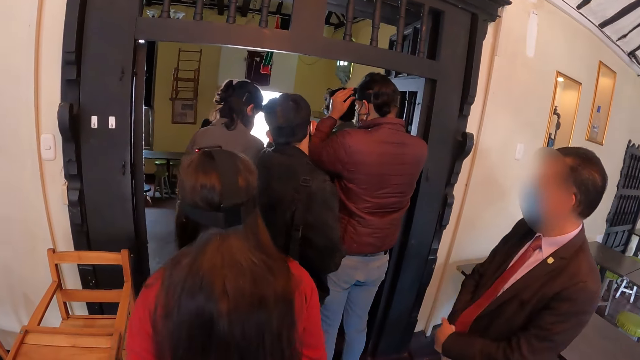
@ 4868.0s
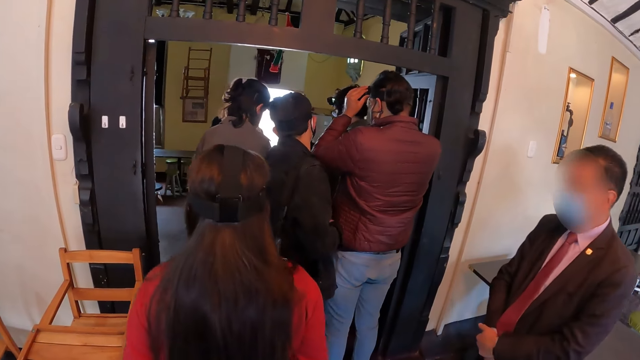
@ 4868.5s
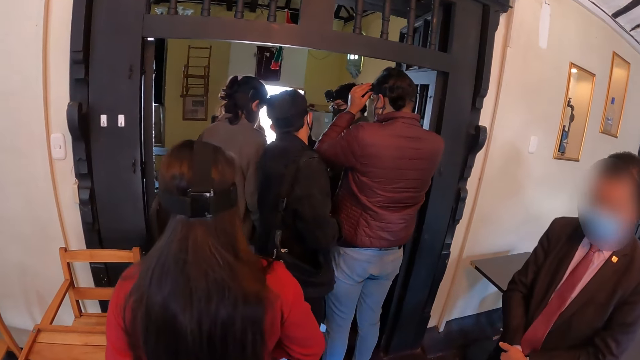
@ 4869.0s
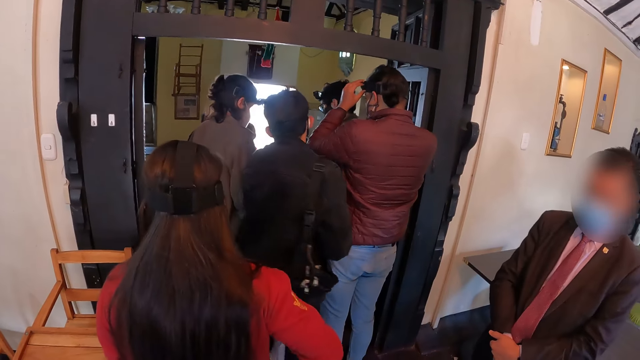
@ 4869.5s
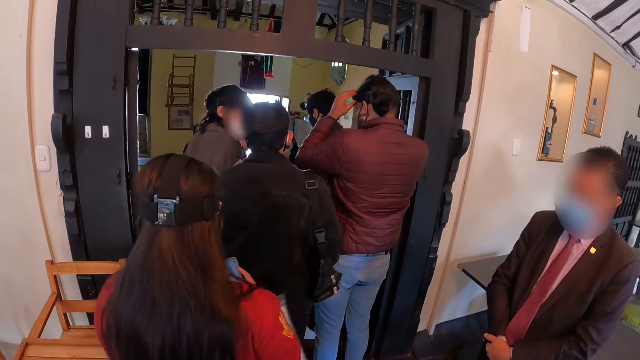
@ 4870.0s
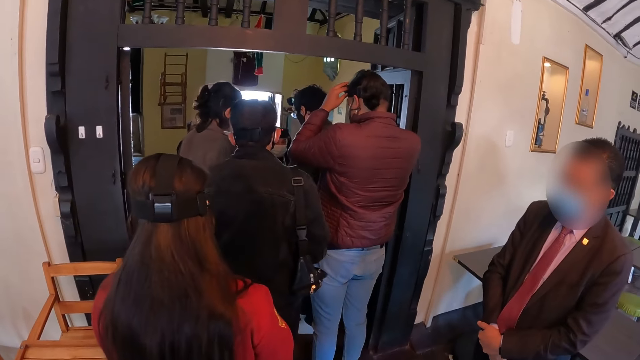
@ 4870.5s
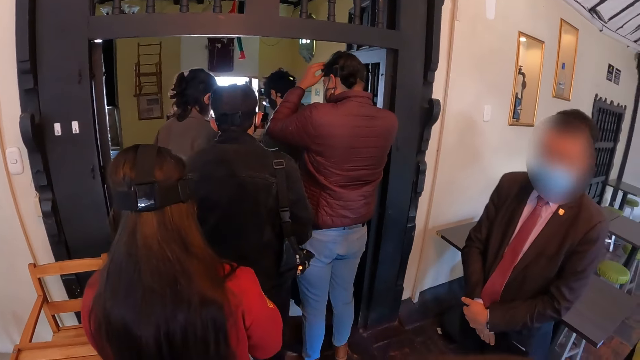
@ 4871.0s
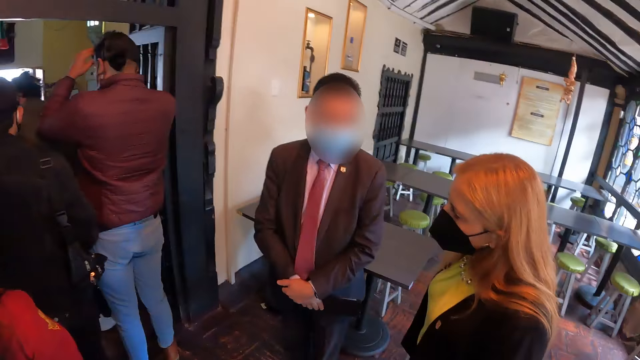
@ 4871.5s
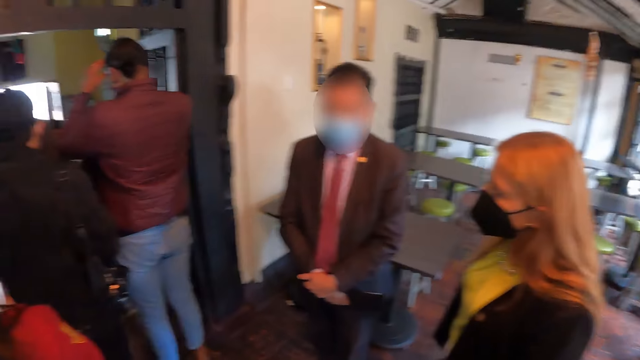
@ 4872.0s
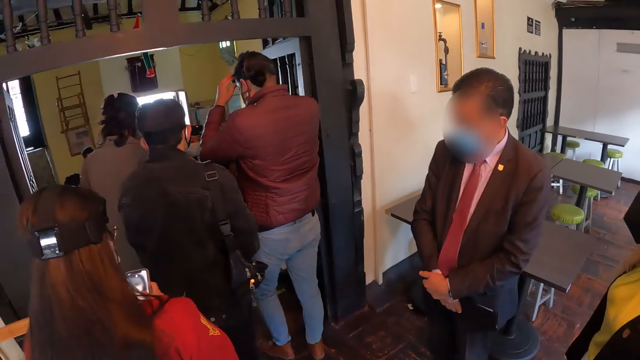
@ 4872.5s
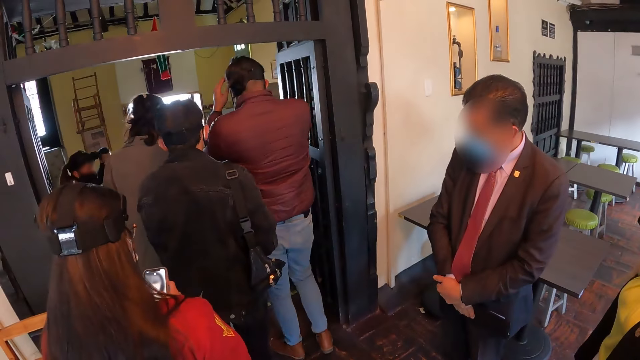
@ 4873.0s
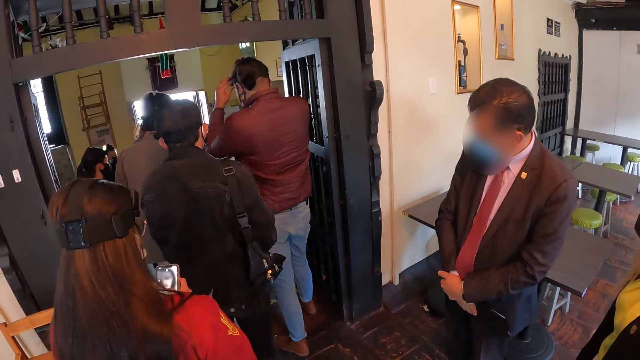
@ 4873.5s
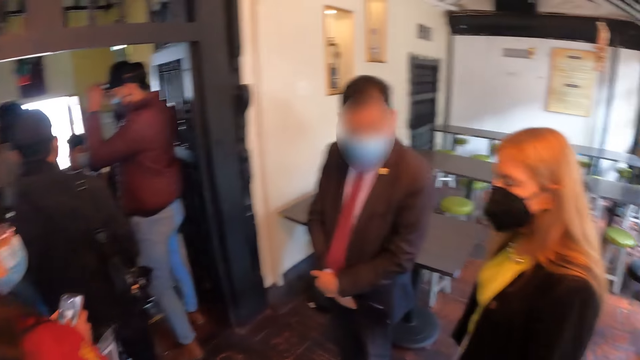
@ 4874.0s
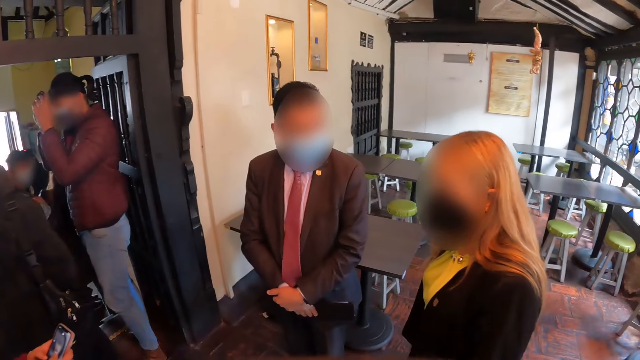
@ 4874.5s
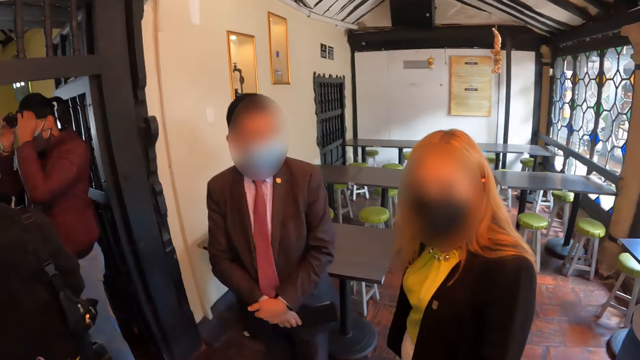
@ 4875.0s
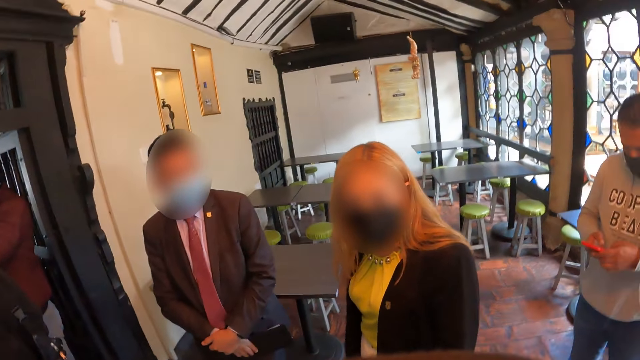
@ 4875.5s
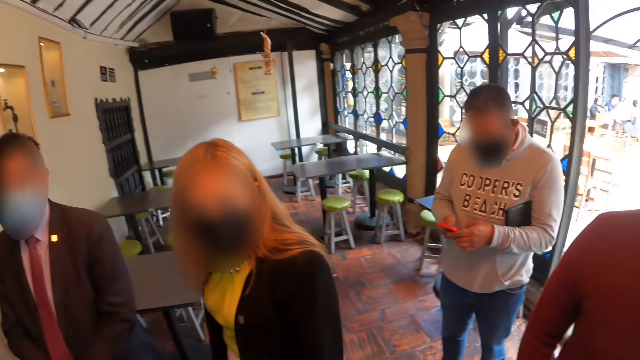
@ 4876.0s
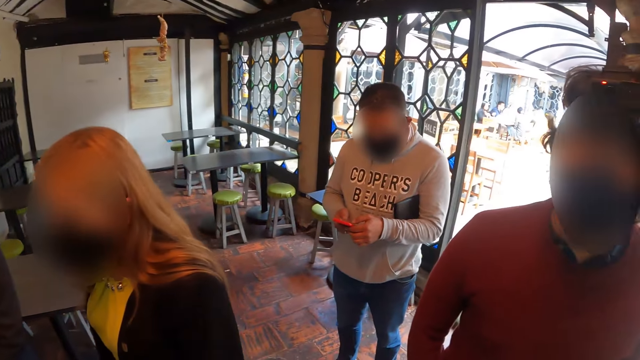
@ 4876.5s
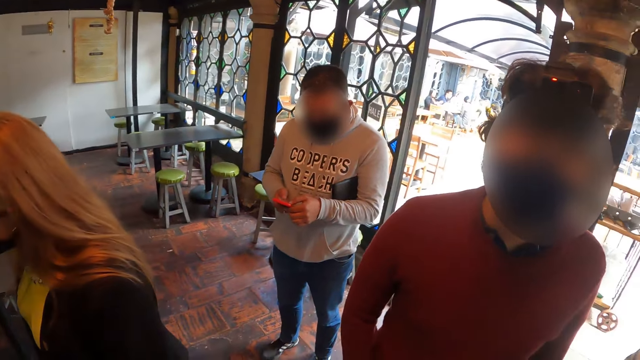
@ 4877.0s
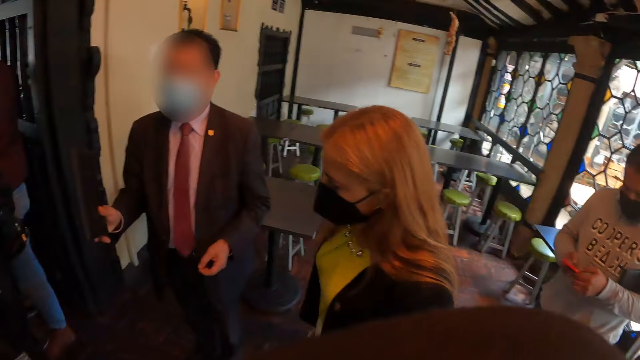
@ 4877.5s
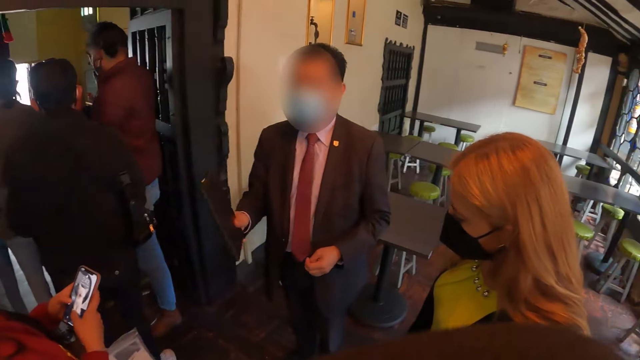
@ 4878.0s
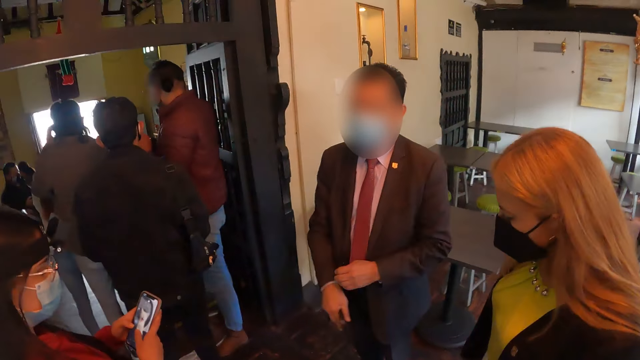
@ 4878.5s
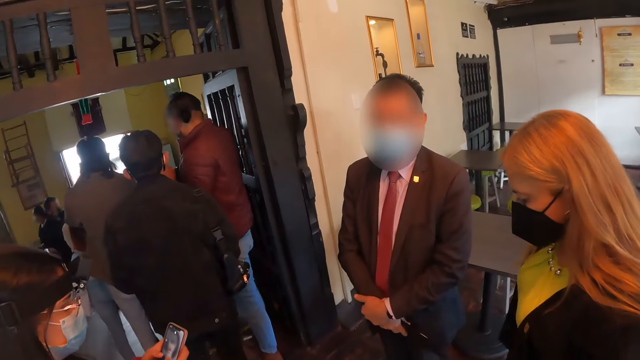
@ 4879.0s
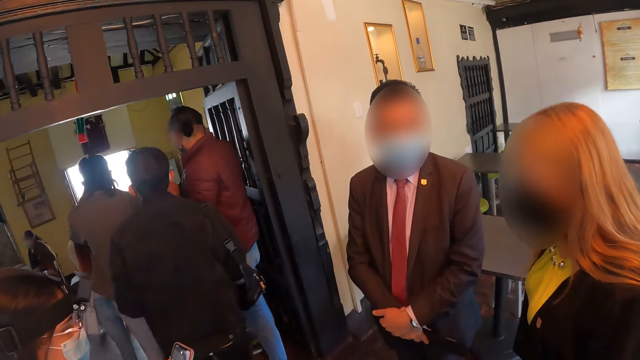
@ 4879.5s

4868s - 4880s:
A woman operates on her phone. The camera wearer looks around the house. They look at a man. They look around the house. Another man does a hand gesture.

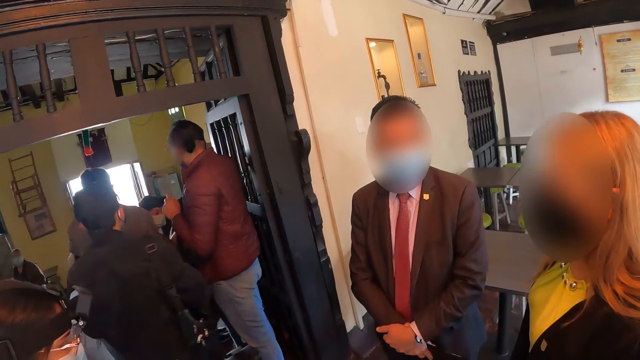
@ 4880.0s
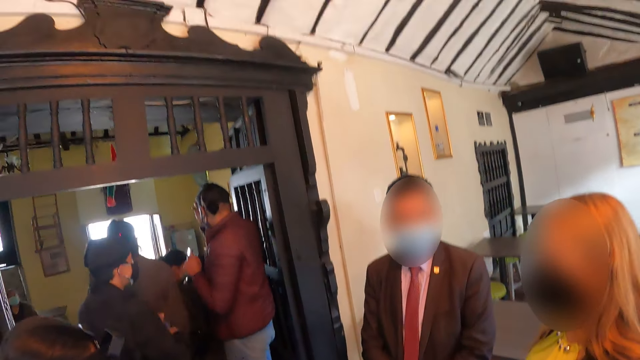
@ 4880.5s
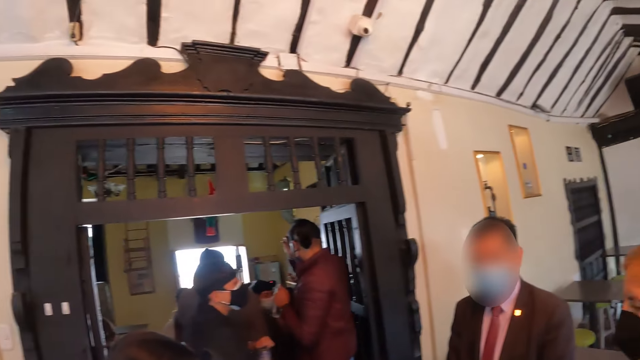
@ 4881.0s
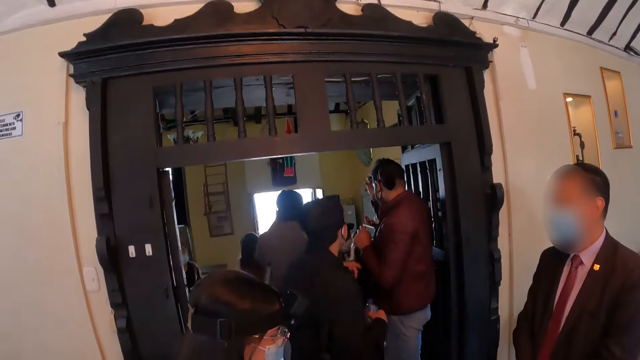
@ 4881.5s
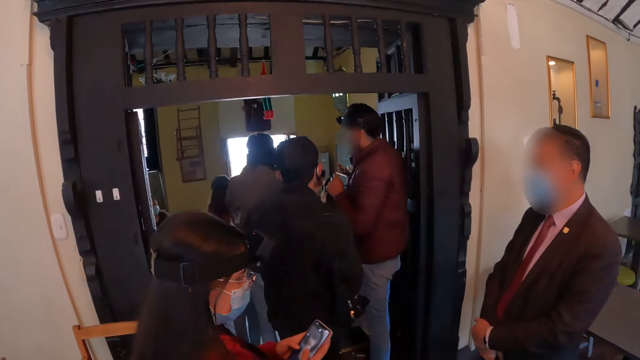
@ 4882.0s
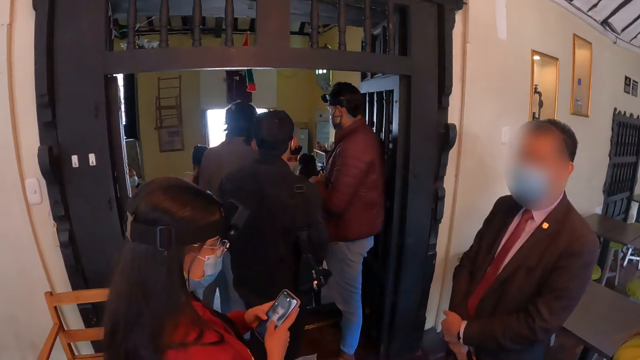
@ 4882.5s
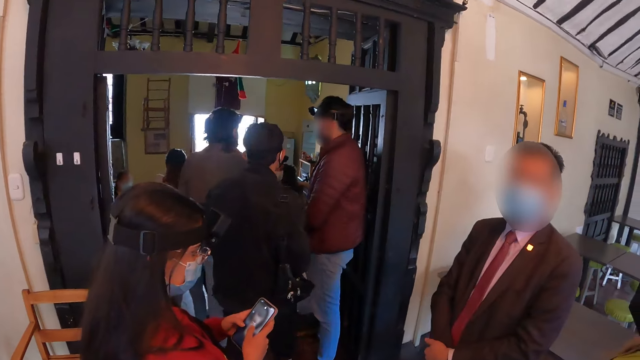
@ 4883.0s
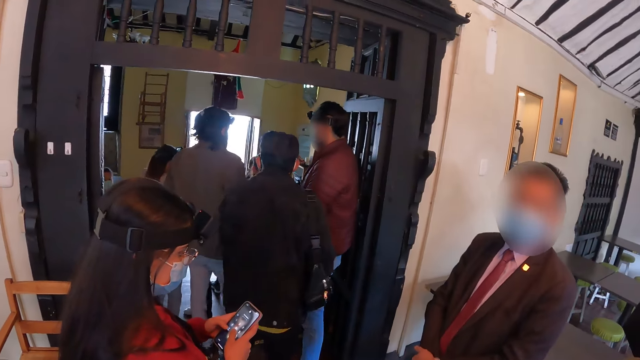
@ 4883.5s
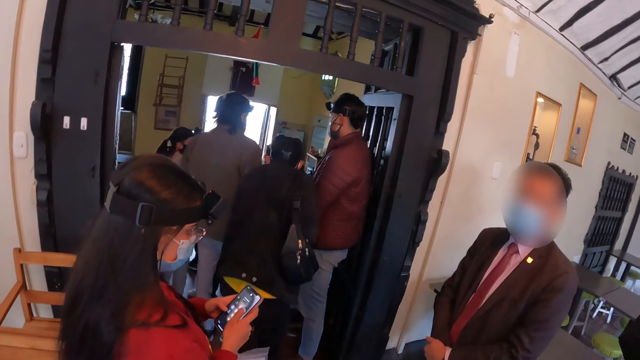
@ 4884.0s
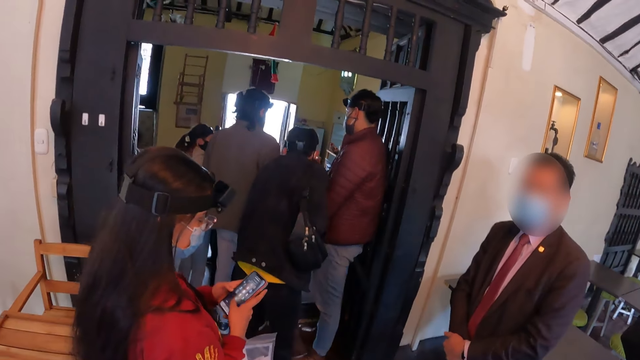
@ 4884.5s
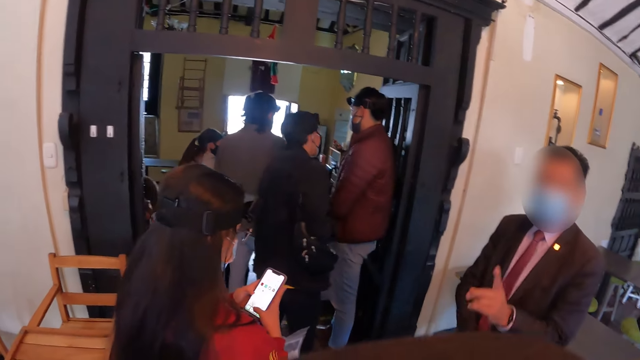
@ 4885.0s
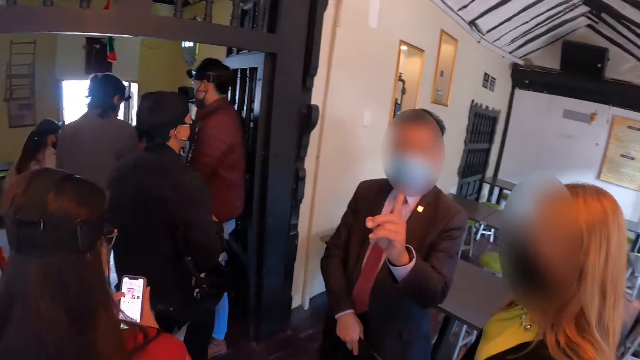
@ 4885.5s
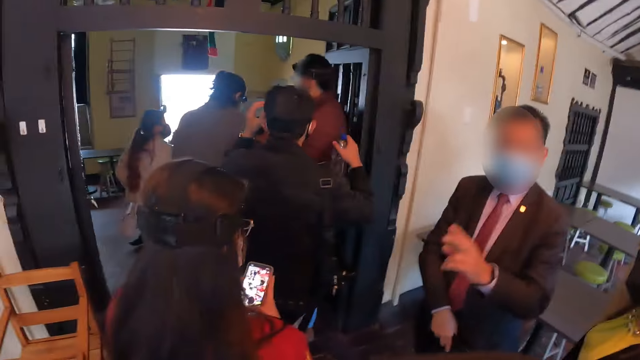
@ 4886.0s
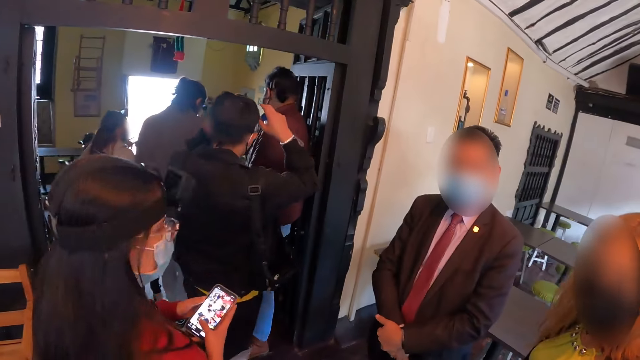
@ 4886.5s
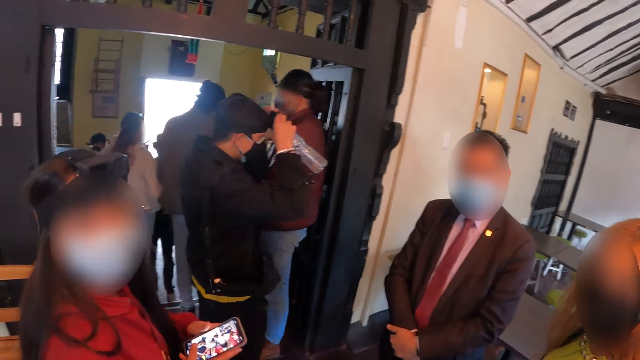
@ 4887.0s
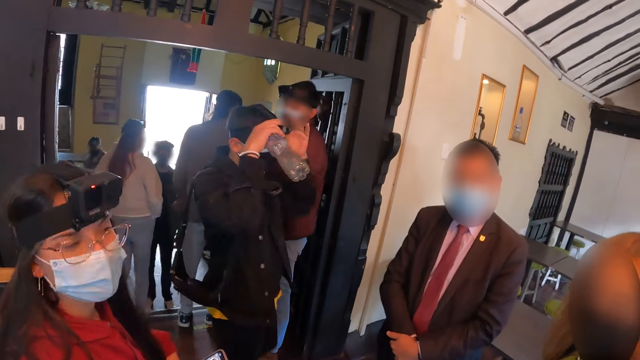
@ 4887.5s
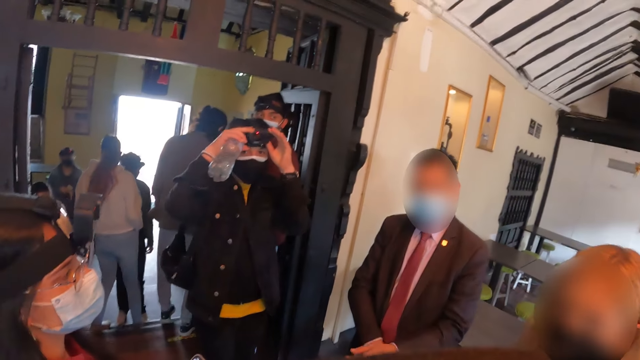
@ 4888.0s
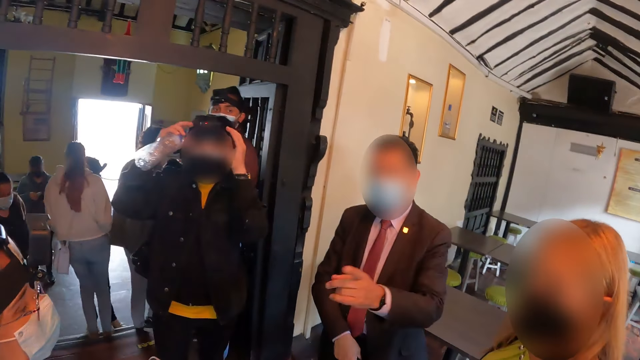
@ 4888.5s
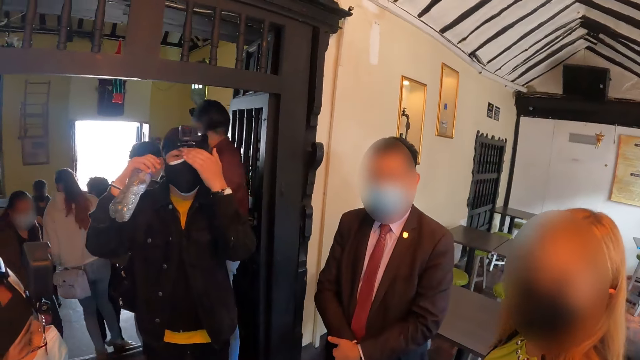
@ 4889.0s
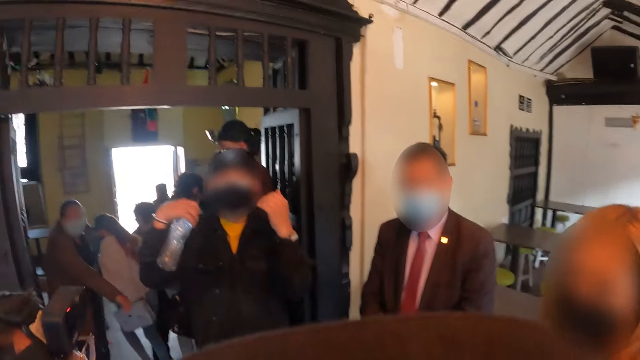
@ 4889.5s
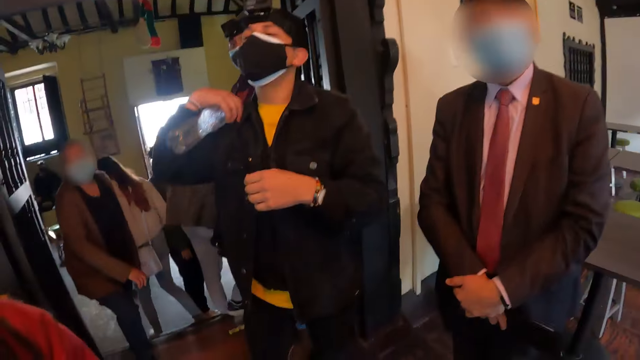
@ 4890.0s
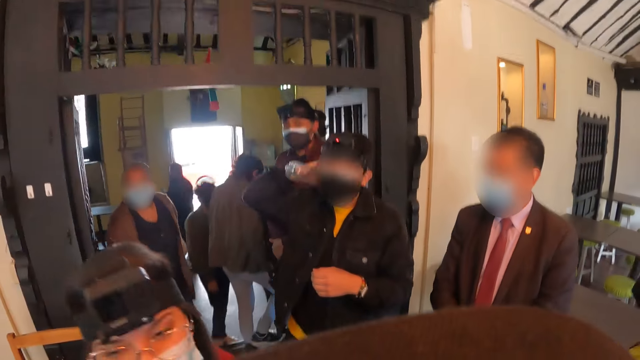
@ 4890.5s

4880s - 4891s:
The camera wearer looks around the house. A woman looks at her phone. A person converses with another person. The woman operates her phone. The first person lifts the finger. A man does a hand gesture. The woman looks at the camera wearer. The man does a hand gesture. Another man looks at the camera wearer and adjusts the camera. The camera wearer looks at the other man.
